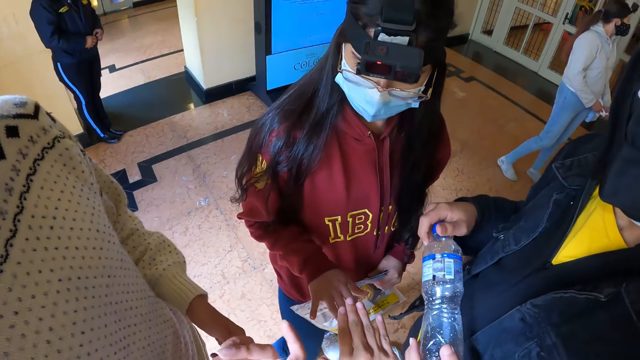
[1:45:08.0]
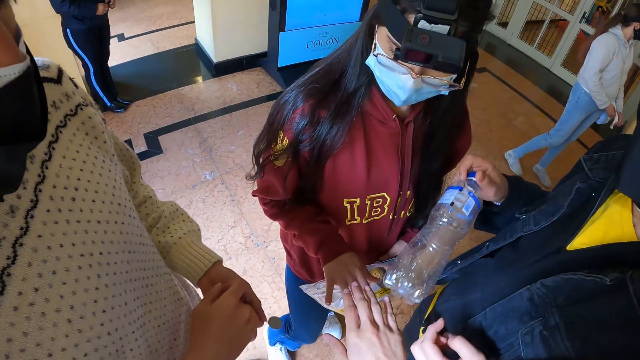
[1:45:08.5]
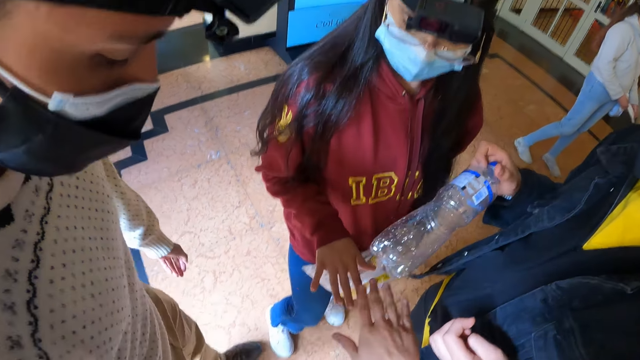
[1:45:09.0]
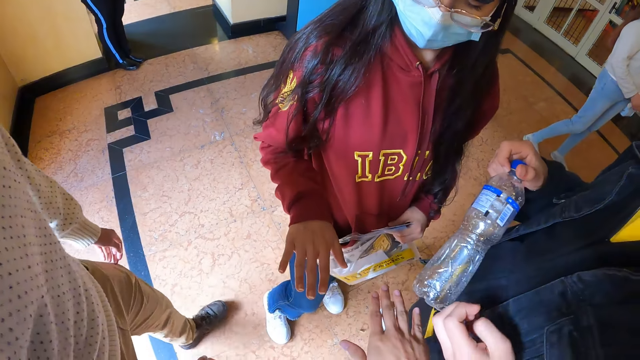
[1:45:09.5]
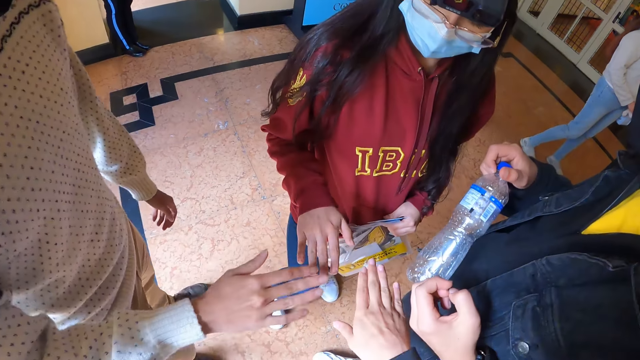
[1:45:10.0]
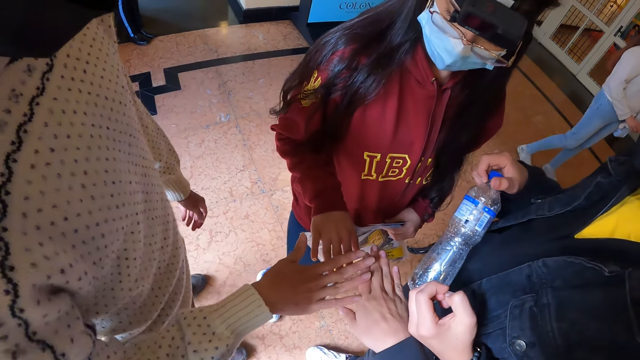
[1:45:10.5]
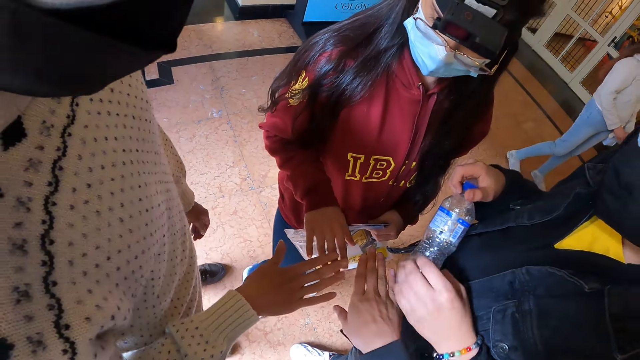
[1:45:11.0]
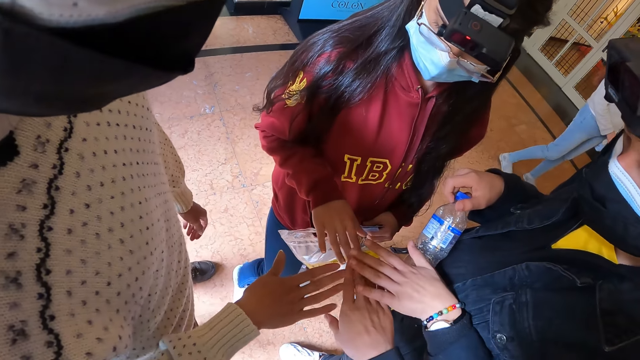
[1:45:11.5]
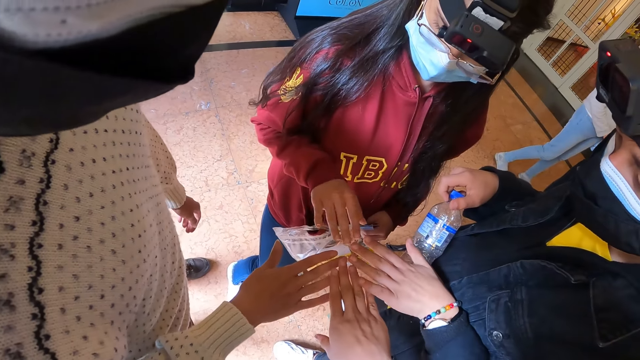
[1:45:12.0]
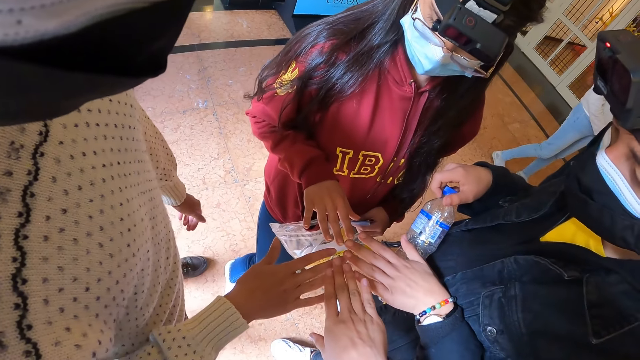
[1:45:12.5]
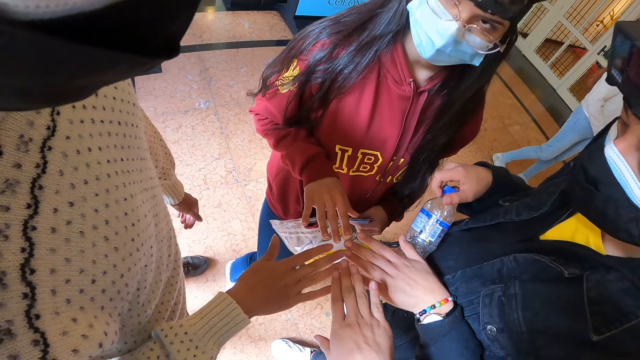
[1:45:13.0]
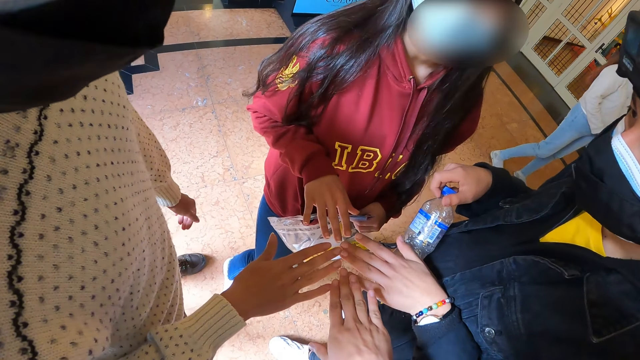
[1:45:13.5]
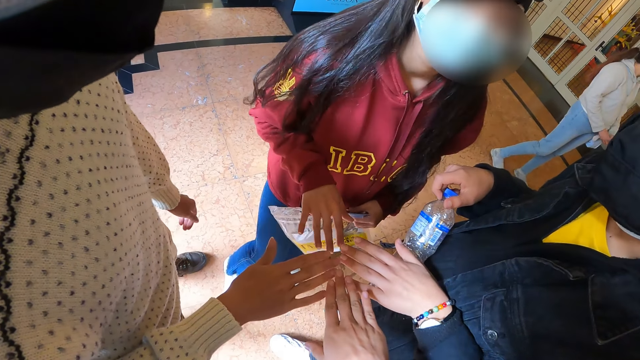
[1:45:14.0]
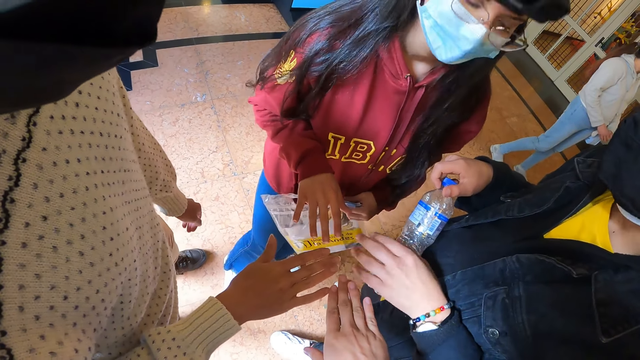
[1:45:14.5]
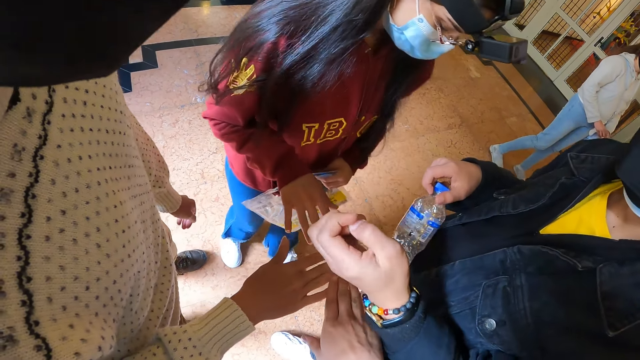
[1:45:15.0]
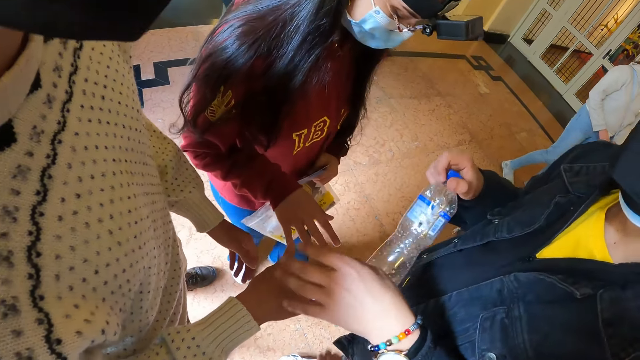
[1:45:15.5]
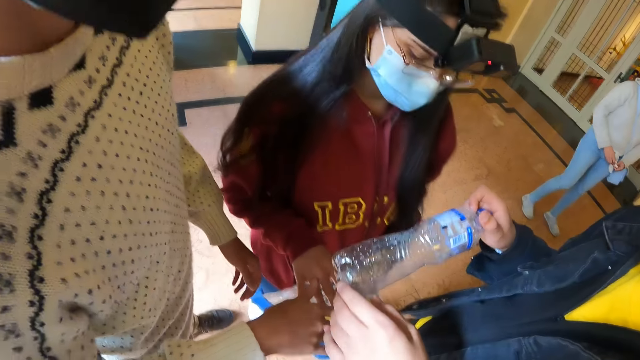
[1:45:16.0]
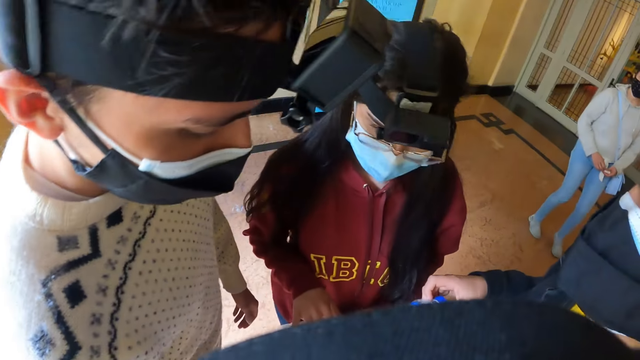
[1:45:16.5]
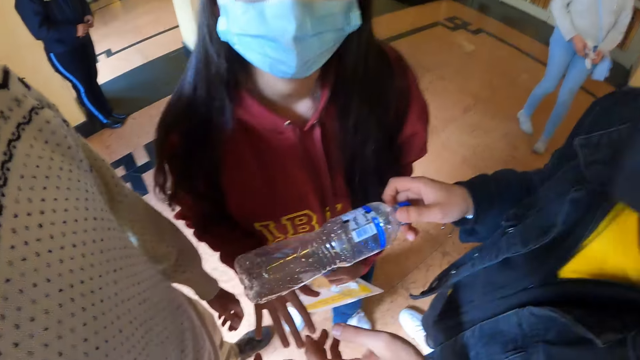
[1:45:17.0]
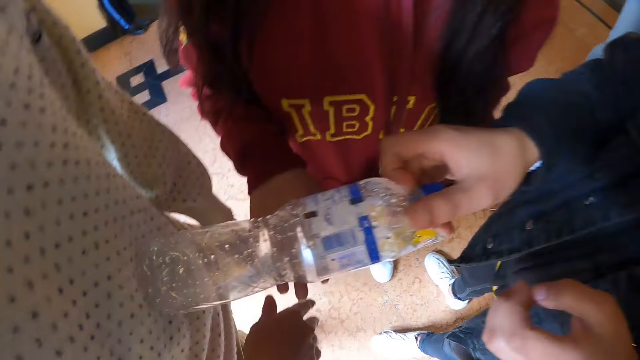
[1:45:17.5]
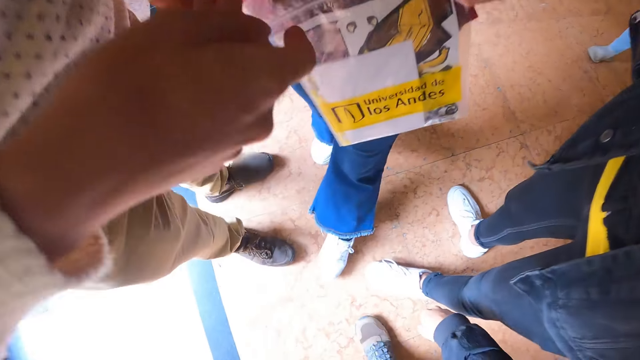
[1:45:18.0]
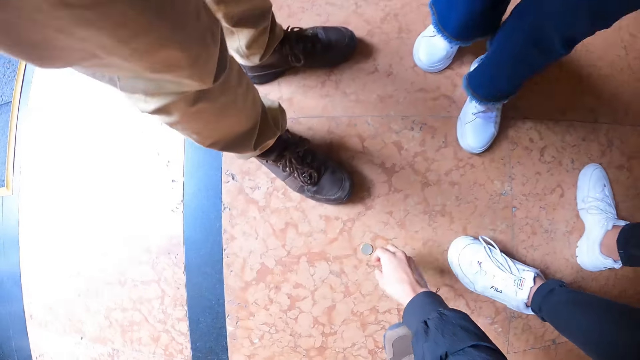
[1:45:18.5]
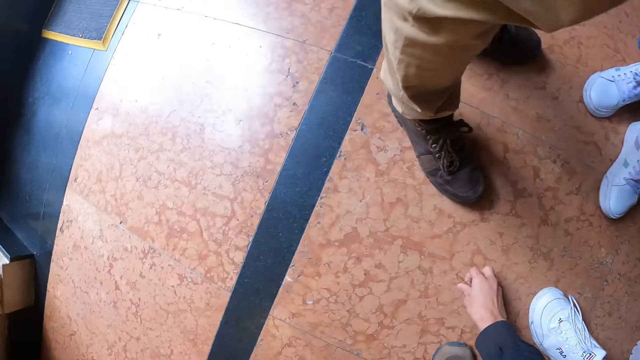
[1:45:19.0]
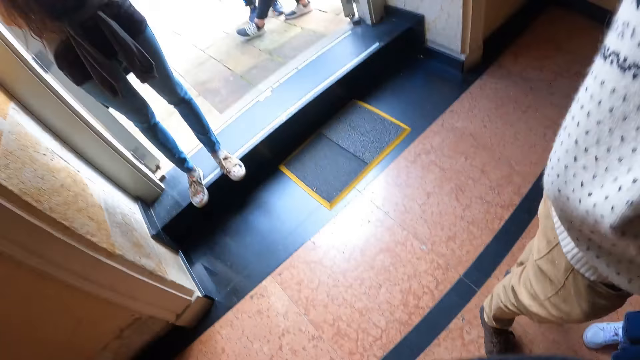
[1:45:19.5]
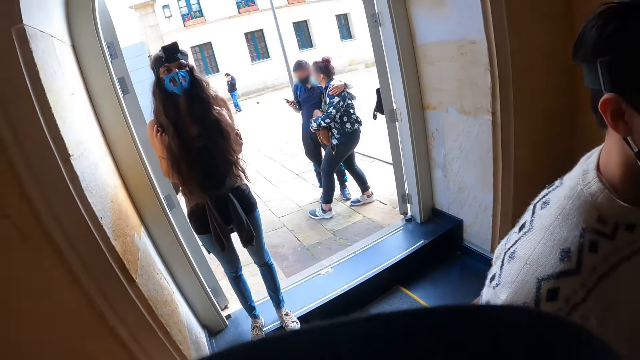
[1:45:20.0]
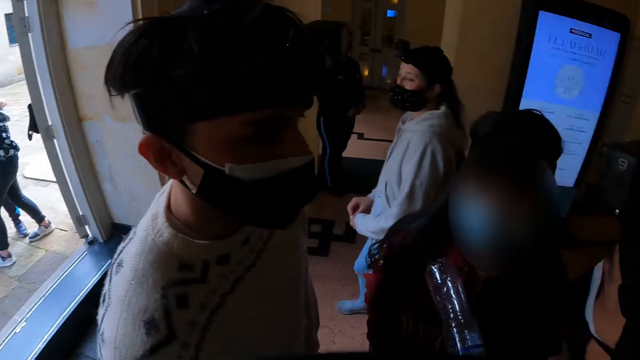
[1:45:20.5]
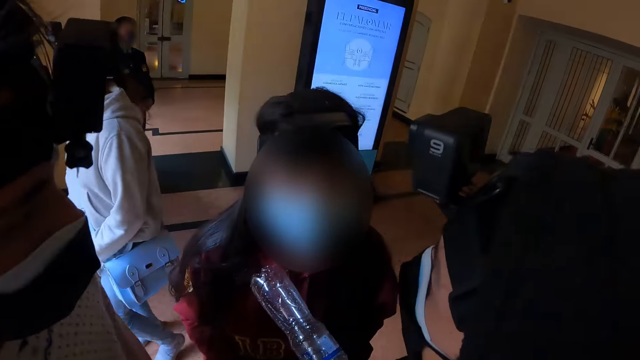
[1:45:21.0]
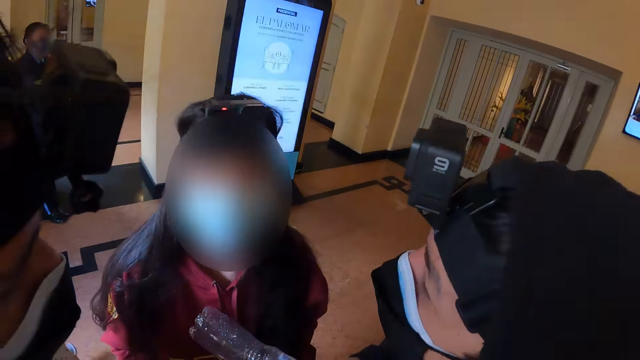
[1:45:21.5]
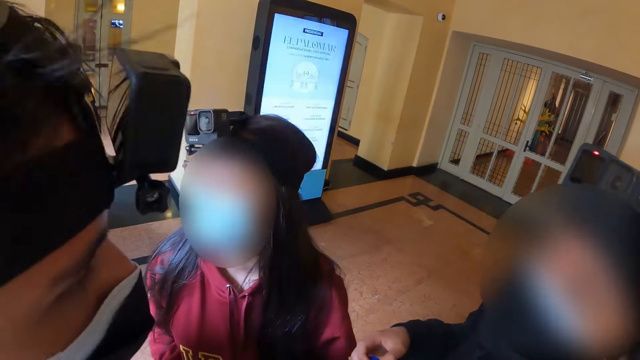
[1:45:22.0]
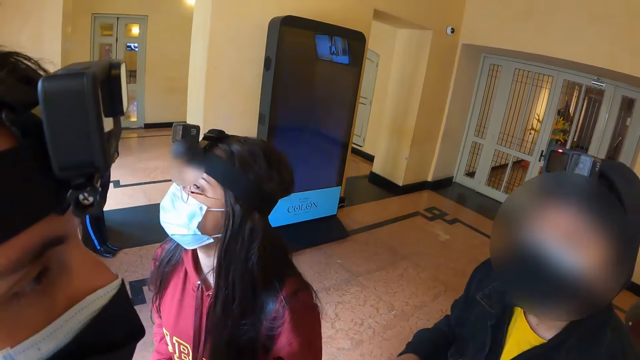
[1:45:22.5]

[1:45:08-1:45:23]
The camera wearer puts out his hand with a person, another person and a third person. He picks up a coin from the floor.

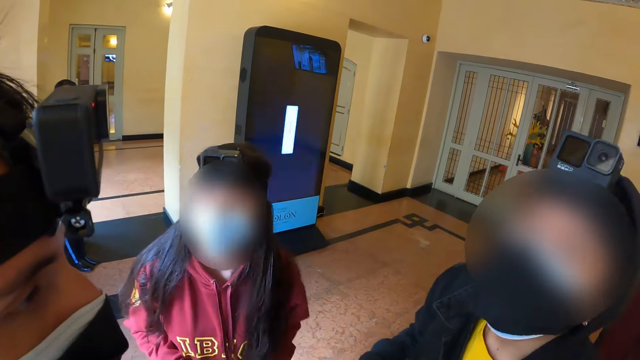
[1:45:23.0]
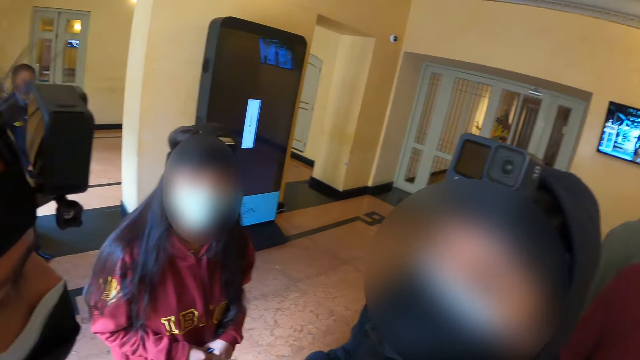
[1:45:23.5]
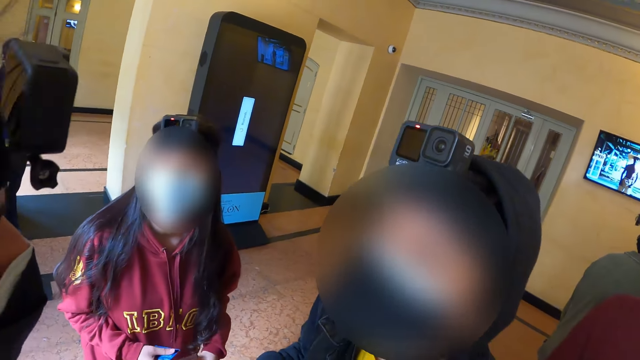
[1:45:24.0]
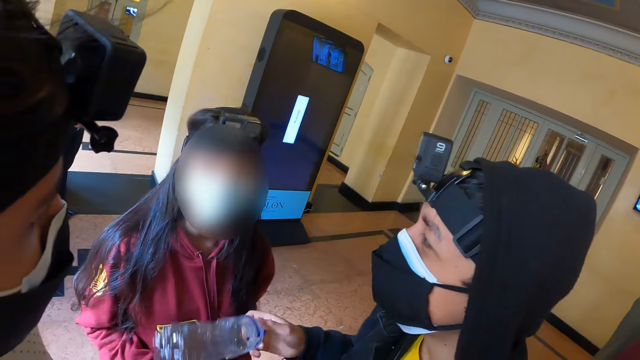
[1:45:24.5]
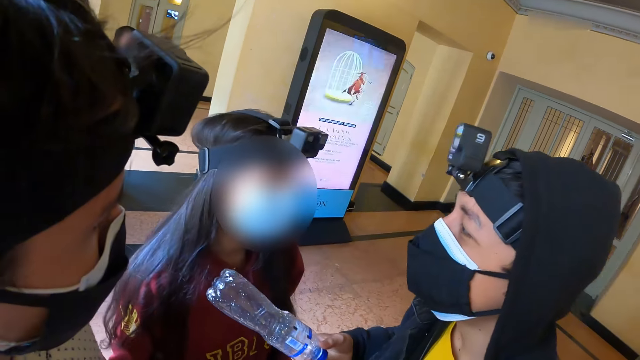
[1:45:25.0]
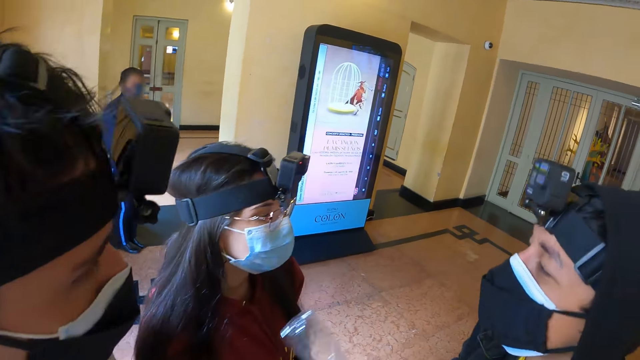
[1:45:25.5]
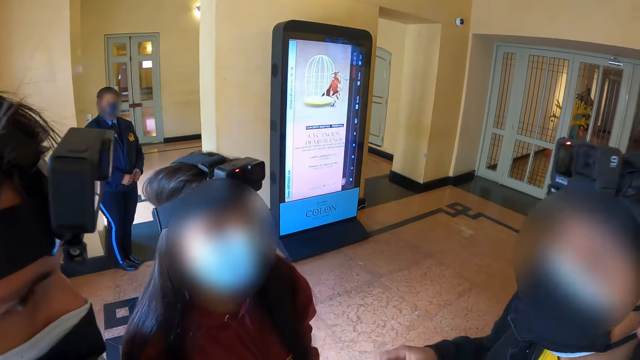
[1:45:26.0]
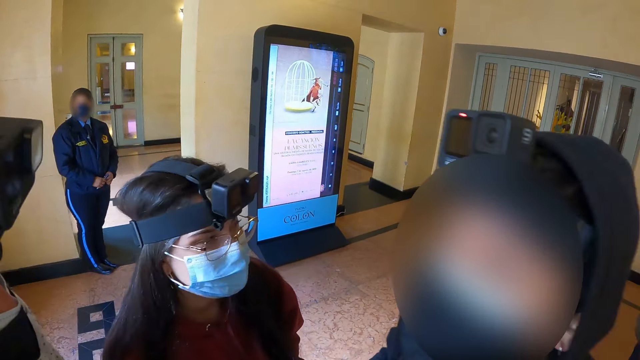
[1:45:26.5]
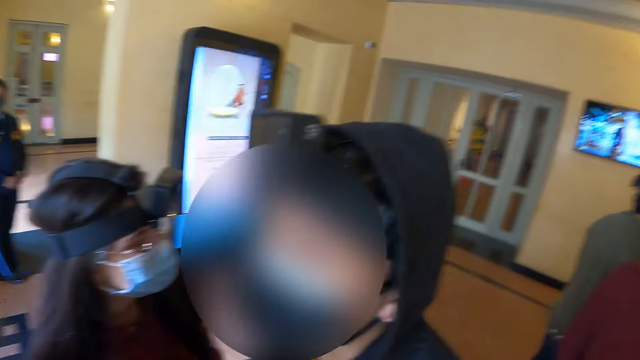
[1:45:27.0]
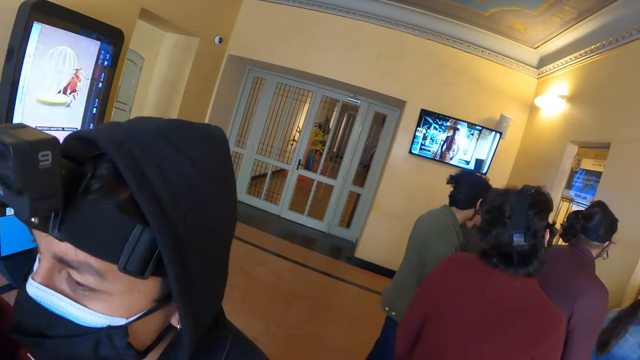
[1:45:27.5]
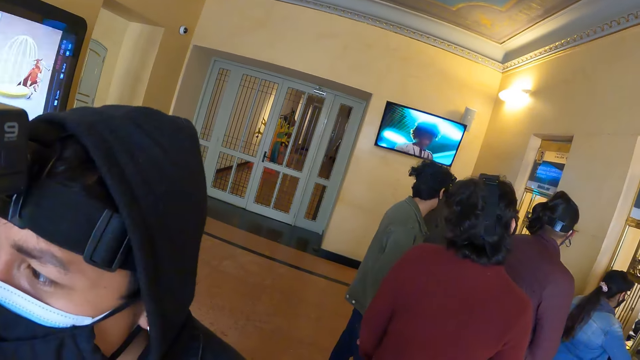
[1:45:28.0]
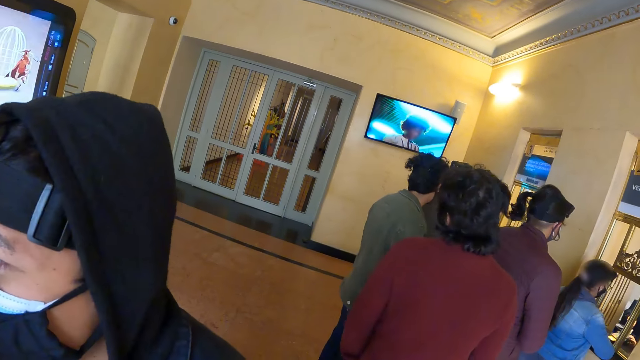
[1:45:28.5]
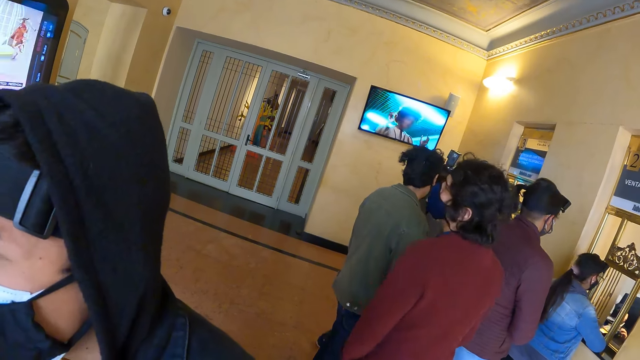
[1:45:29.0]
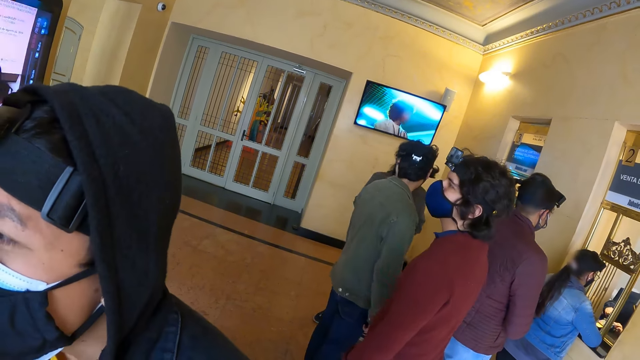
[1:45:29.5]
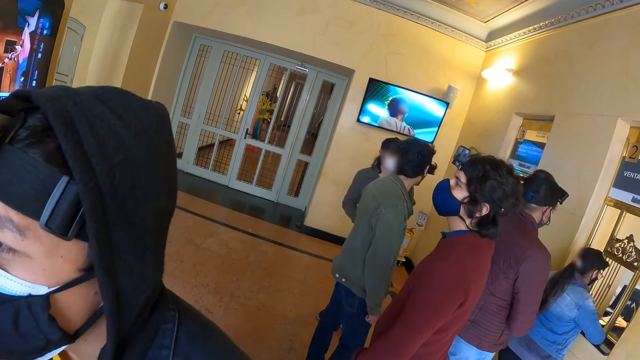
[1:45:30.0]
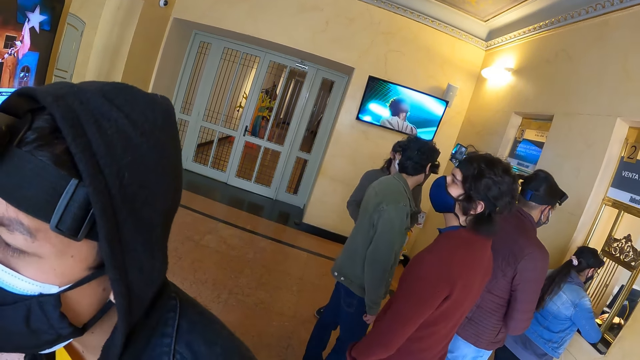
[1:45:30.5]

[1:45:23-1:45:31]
The camera wearer interacts with people in the room.
